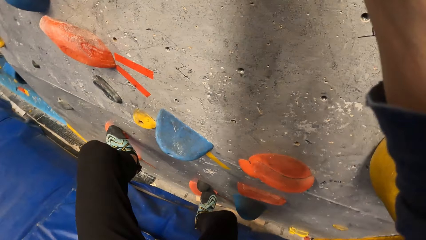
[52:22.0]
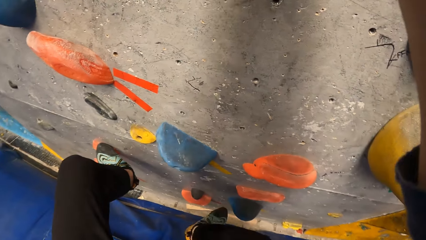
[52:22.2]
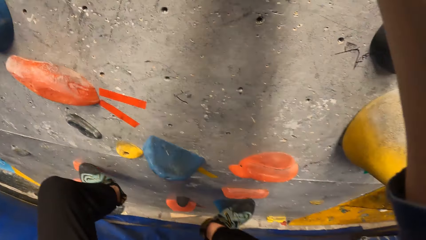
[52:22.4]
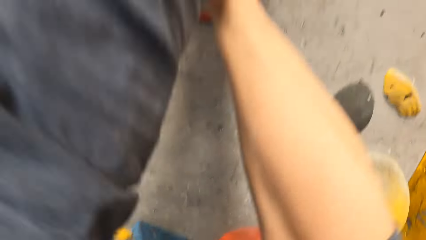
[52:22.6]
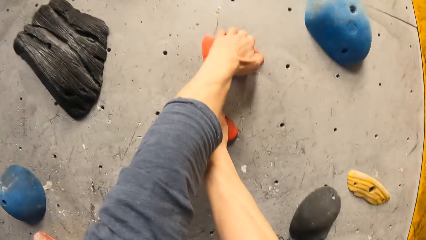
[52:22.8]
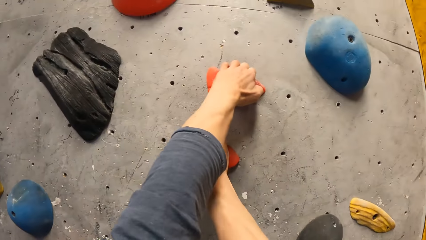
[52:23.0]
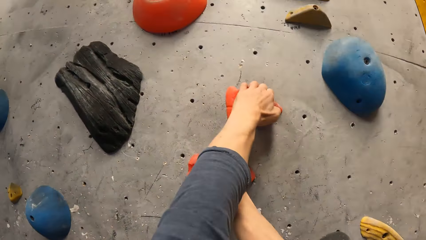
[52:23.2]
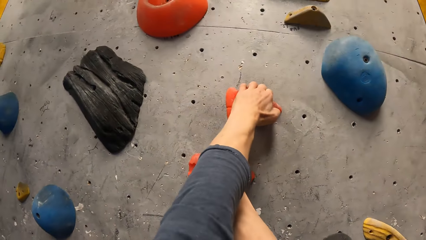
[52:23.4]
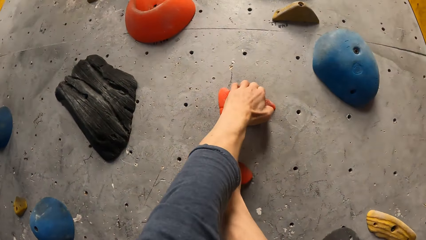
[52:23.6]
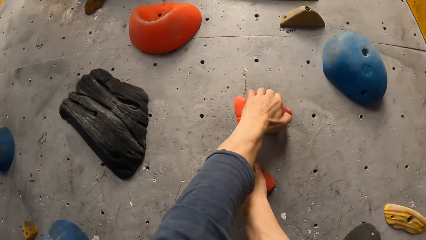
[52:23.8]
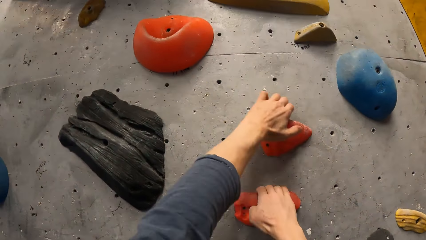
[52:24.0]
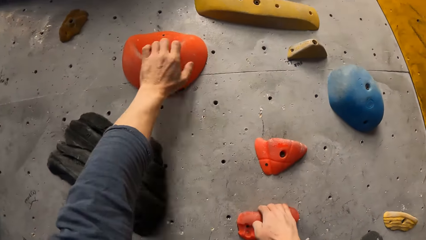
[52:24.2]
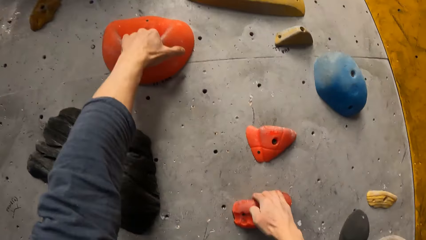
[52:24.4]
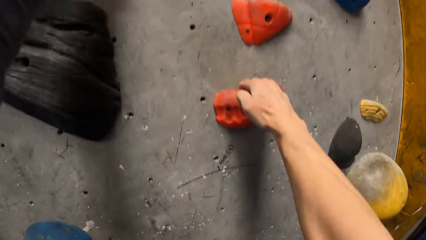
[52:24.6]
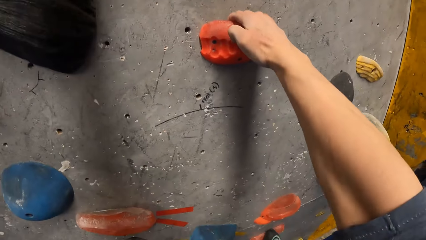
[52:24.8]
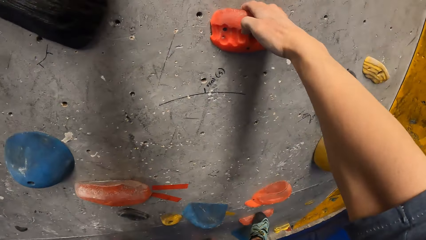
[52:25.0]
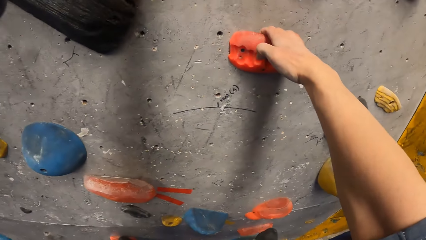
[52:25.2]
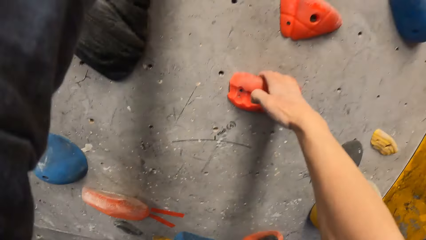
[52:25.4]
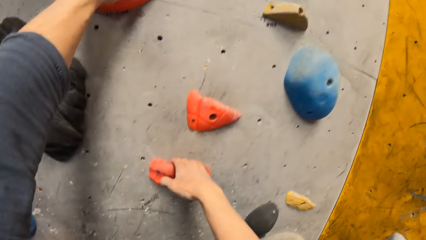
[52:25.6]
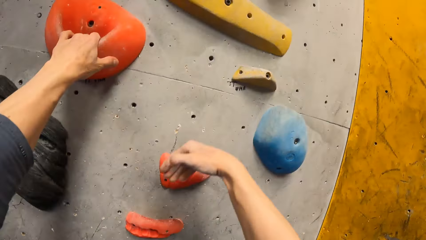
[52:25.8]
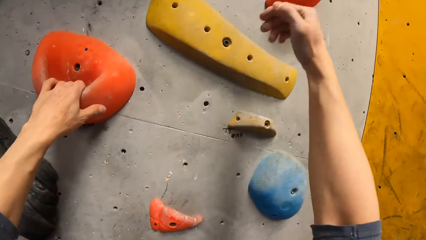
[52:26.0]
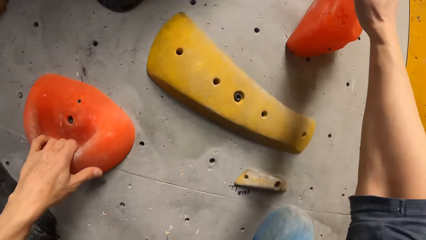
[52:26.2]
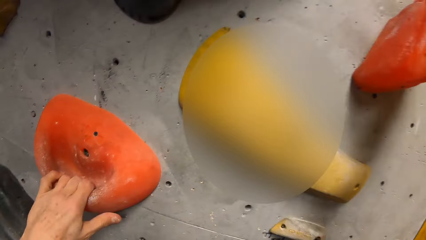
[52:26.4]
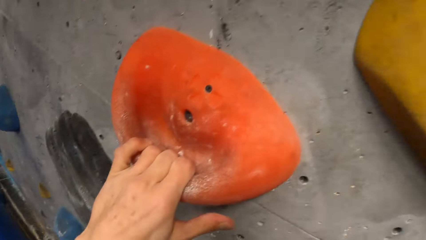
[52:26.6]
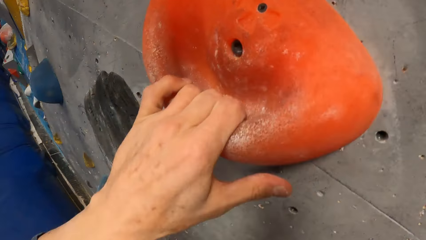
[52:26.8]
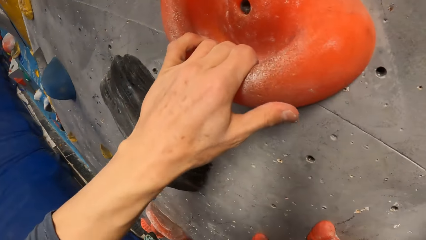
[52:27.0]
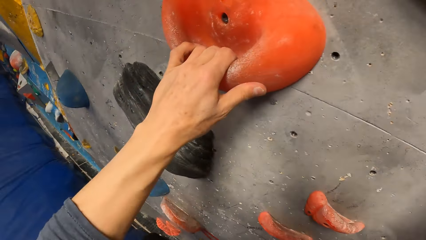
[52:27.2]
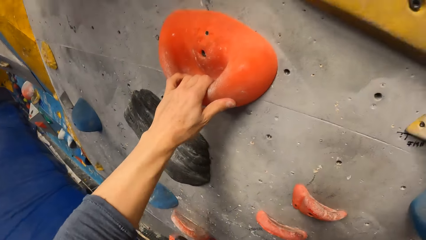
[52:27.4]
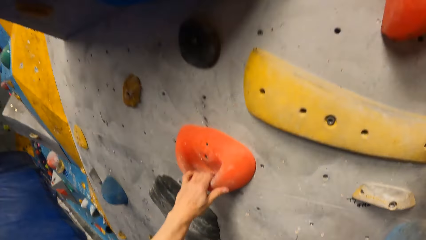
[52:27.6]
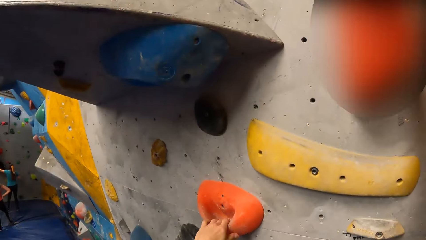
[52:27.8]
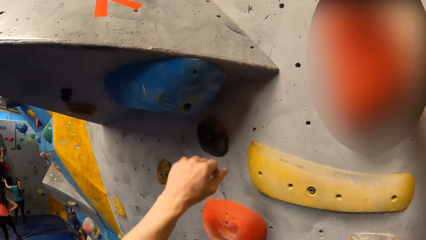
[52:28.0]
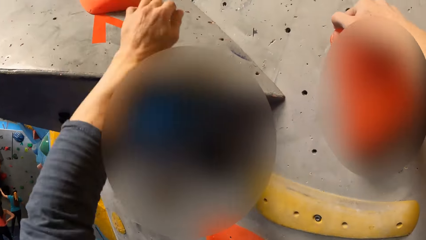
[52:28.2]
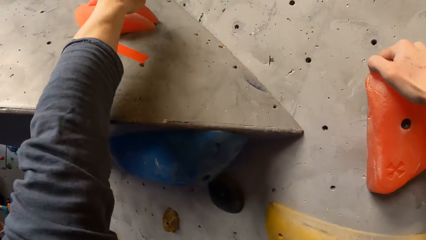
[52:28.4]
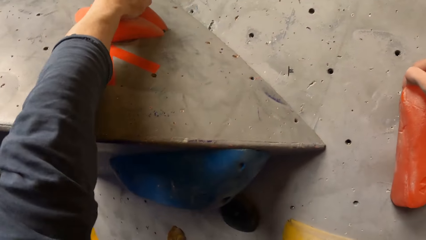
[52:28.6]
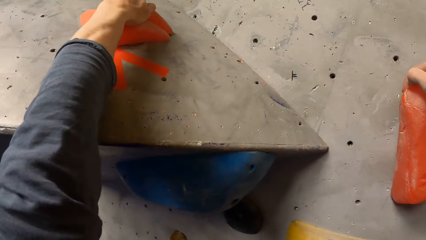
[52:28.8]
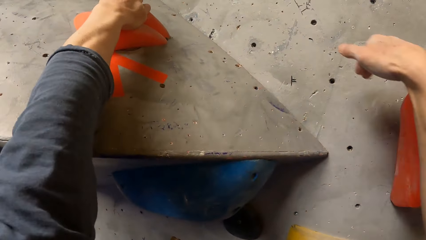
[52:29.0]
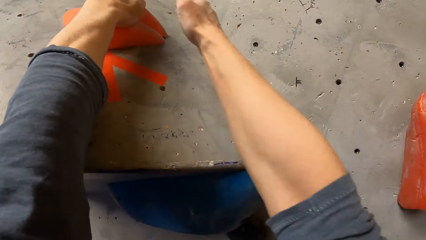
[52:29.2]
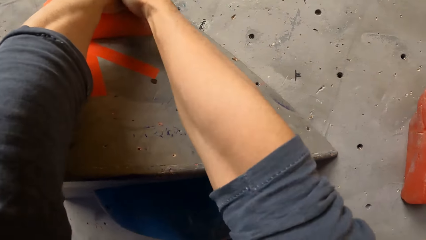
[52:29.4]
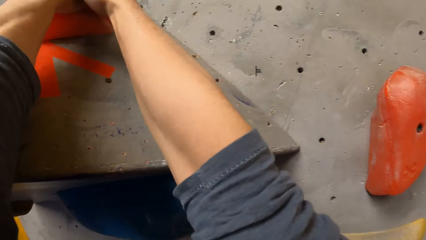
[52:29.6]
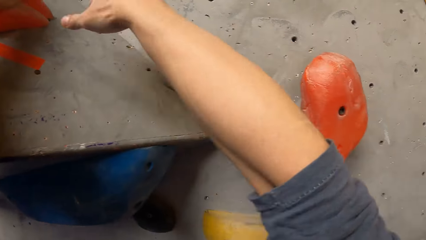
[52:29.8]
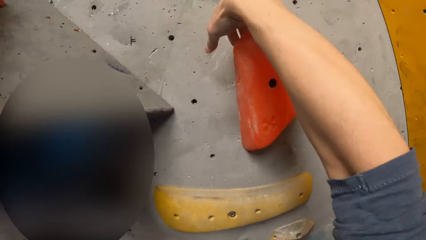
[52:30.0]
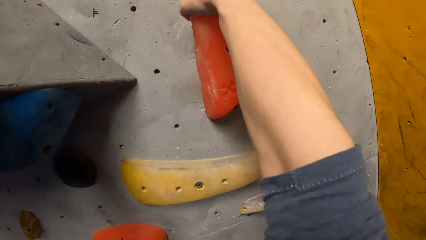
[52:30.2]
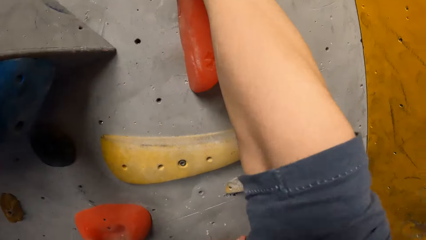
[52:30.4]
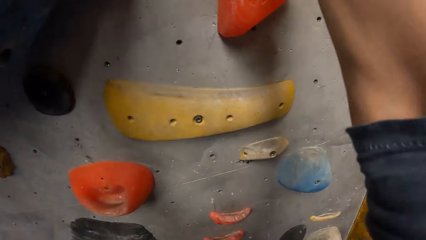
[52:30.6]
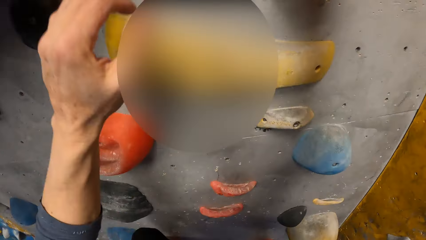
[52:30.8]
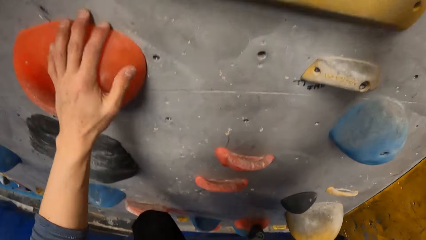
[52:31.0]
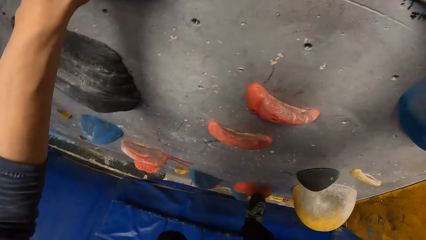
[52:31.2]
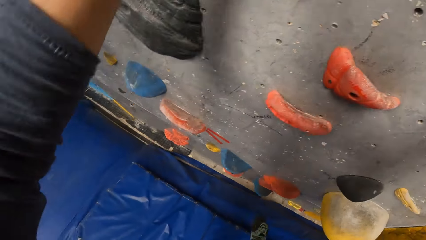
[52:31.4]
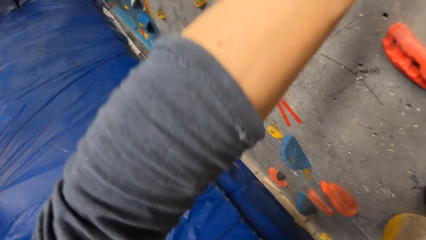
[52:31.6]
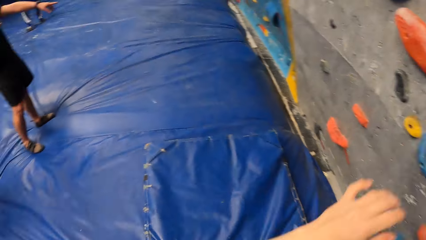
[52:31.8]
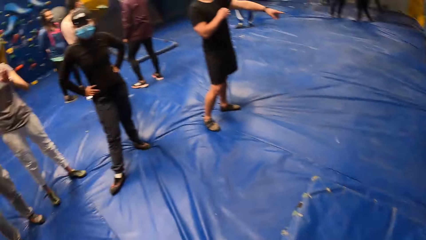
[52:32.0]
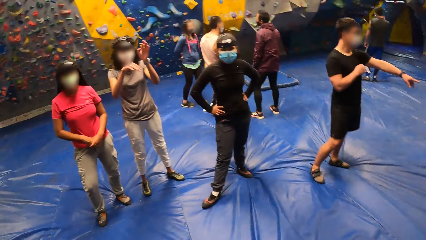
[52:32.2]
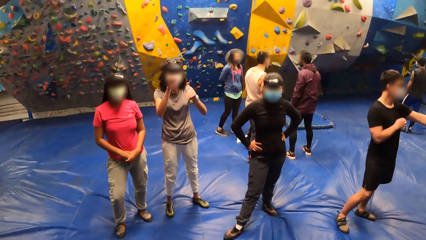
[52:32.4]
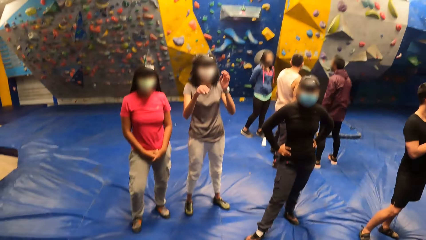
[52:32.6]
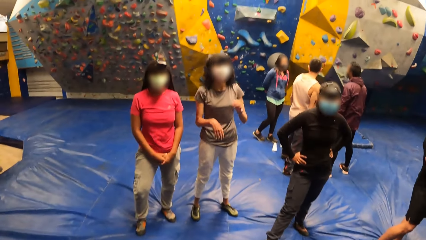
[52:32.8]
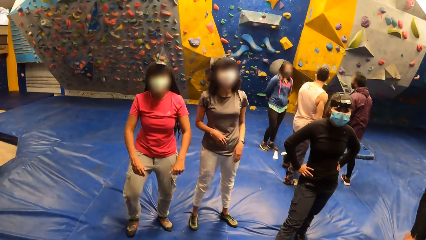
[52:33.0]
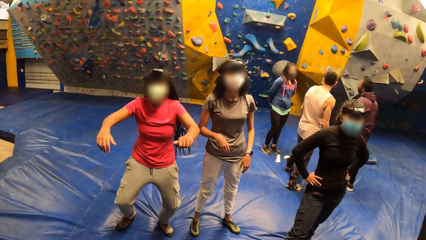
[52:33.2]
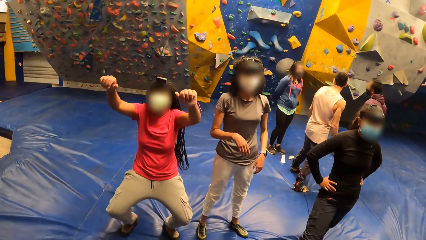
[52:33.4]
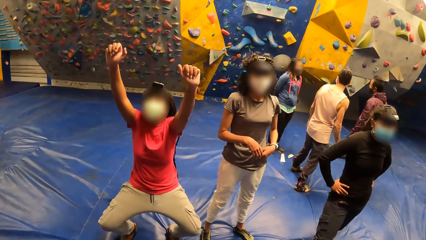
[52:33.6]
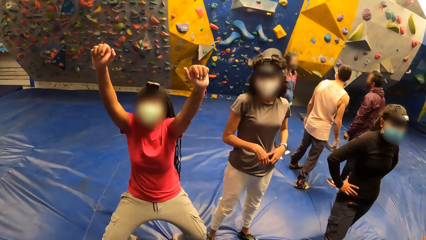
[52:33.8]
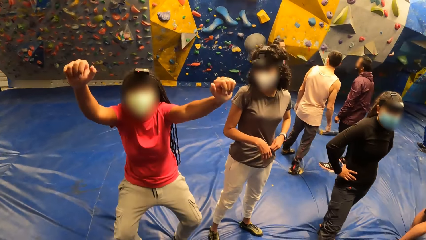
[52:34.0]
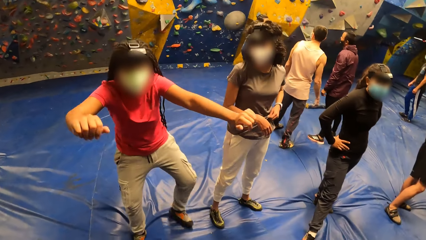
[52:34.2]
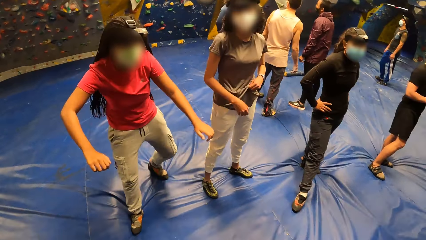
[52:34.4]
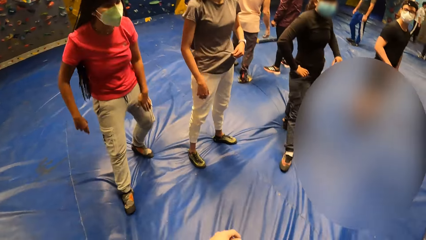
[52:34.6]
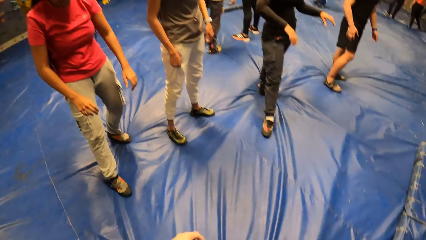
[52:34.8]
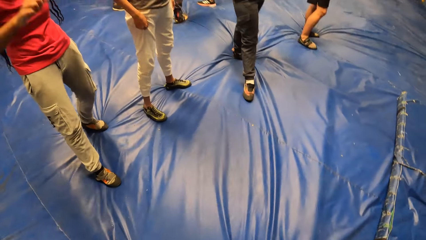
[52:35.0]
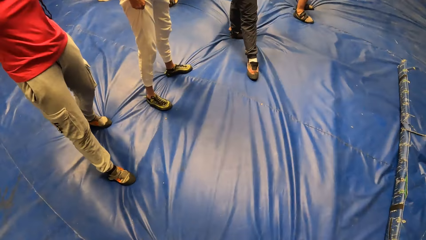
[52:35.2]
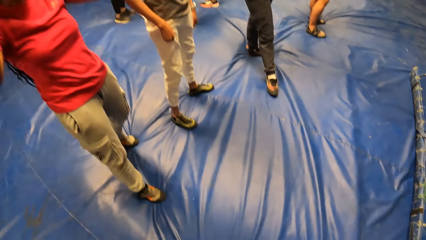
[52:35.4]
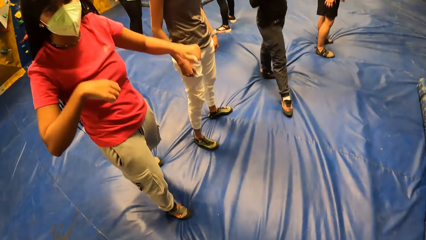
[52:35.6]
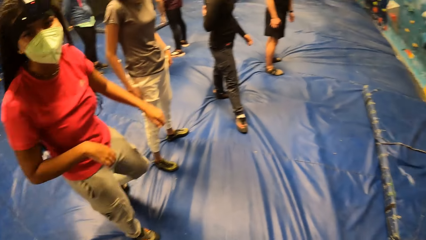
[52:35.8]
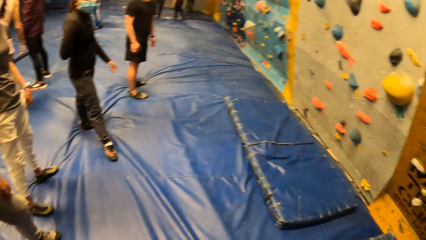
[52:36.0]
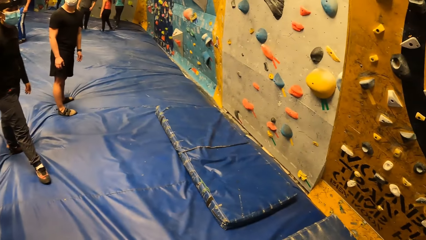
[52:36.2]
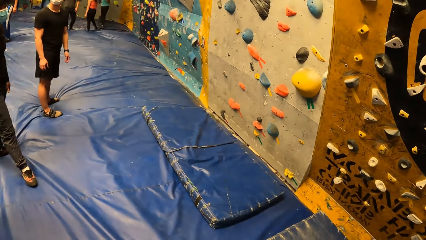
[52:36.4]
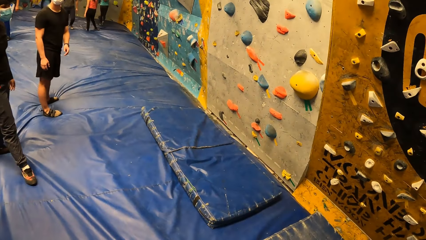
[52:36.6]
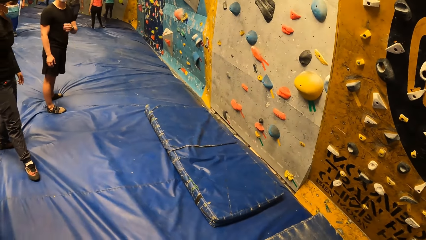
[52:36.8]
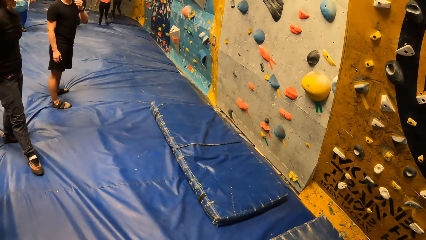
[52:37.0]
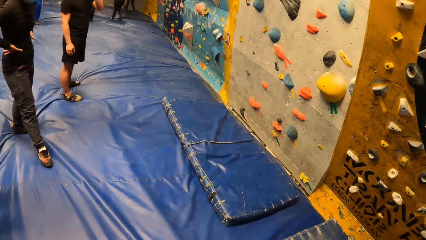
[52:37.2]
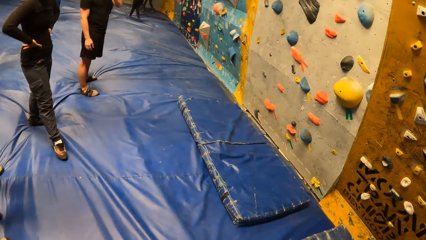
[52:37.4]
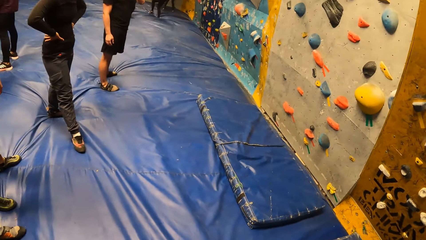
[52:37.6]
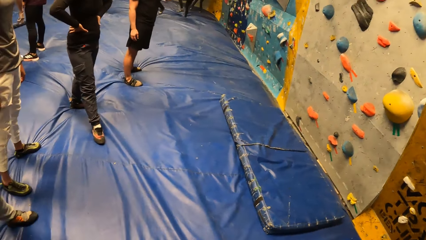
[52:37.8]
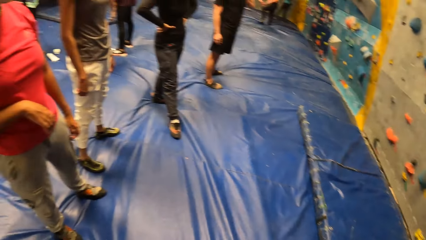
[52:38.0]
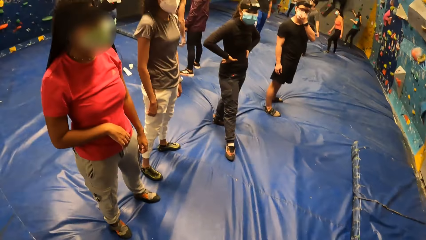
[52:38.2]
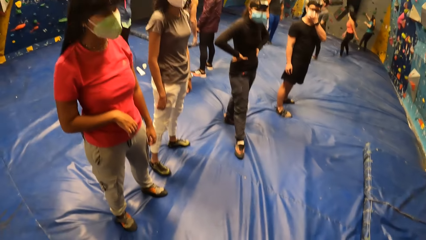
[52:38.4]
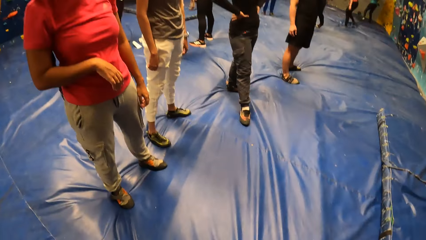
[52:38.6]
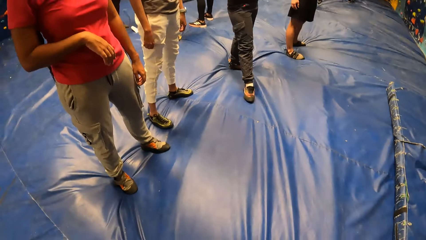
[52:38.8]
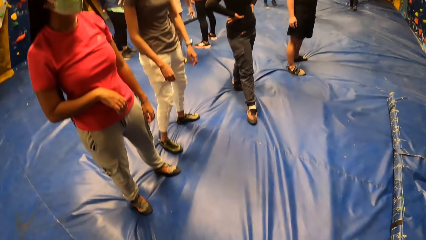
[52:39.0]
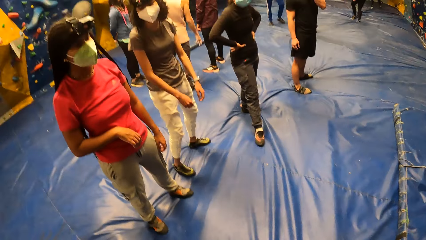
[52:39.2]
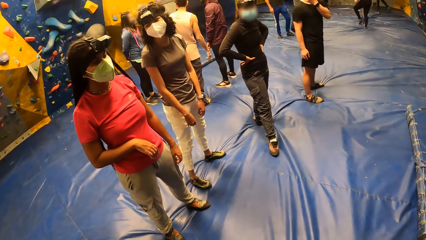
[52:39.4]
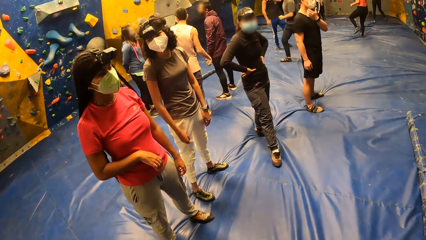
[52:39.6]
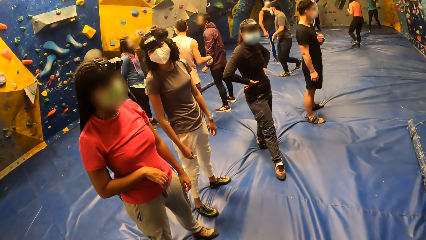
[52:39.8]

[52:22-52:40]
The camera wearer steps on a climbing hold. He holds an orange climbing hold with his left hand. He does so again. He holds an orange climbing hold with his right hand. He holds an orange climbing hold with his left hand. He holds the orange climbing hold with both hands. He holds an orange climbing hold with his right hand. He holds an orange climbing hold with his left hand. He lands on a crashpad from the bouldering wall. He turns around. A woman interacts with the camera wearer. The woman raises both hands. The camera wearer looks back. He looks forward.
